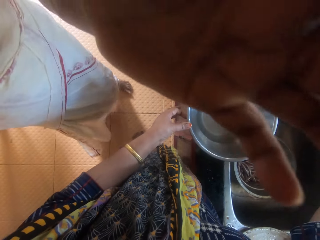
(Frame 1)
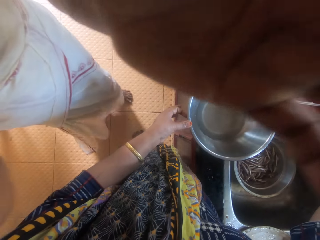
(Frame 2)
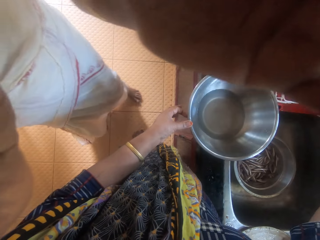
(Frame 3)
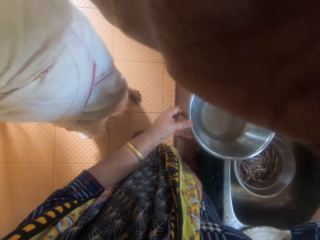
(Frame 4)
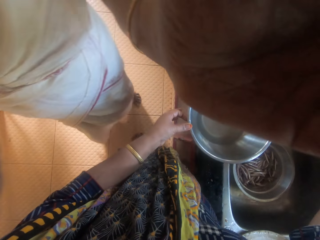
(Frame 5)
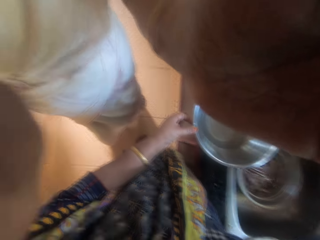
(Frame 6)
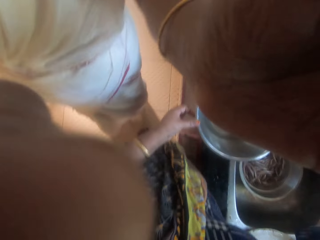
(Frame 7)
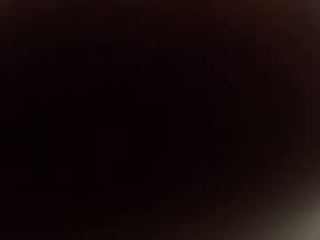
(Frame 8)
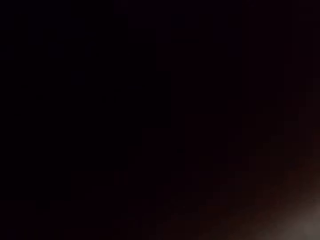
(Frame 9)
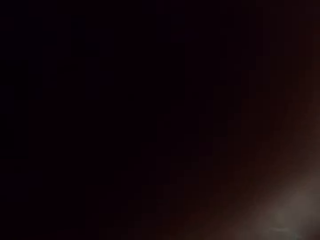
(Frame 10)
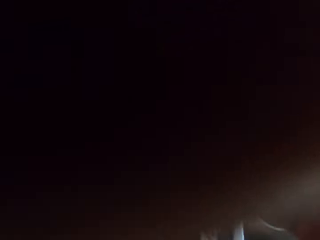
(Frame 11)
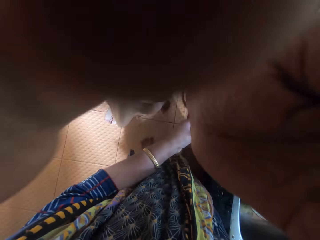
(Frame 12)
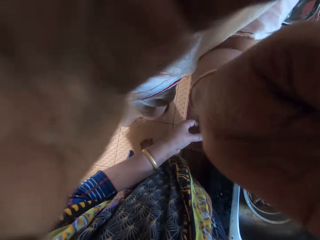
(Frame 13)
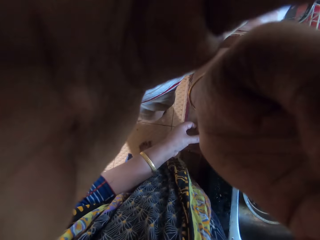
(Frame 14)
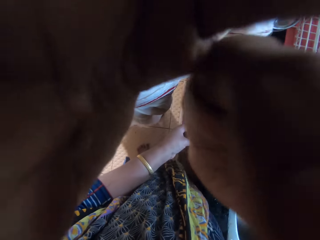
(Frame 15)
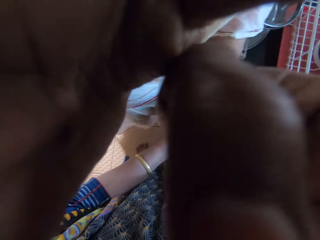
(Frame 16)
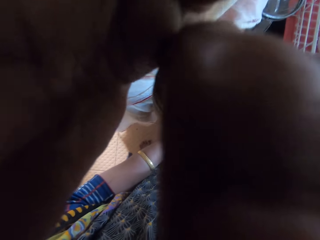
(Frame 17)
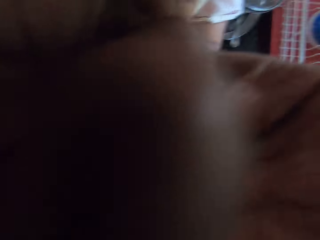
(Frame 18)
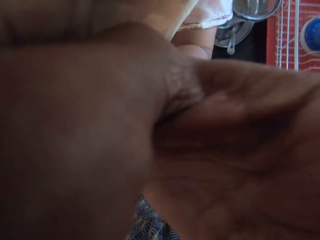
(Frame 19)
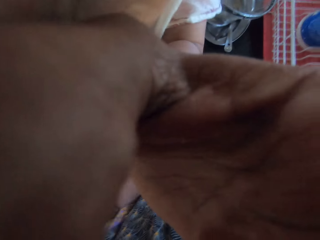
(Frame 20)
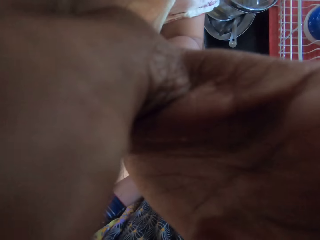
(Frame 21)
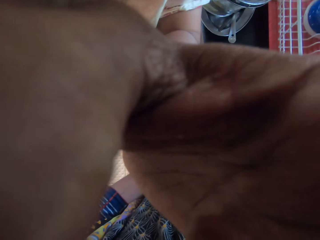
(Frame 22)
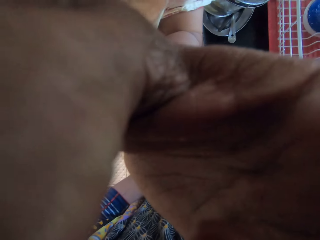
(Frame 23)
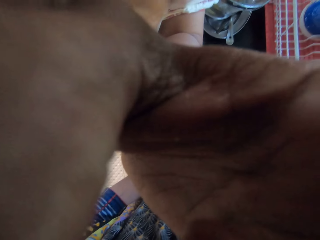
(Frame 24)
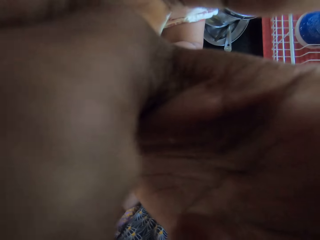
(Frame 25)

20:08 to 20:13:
The woman adjusts the camera. The woman interacts with the camera wearer.
